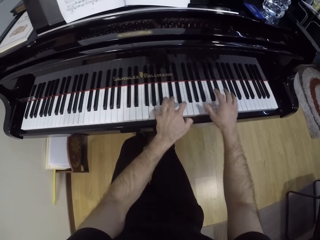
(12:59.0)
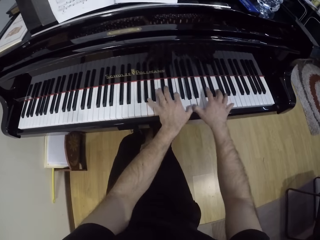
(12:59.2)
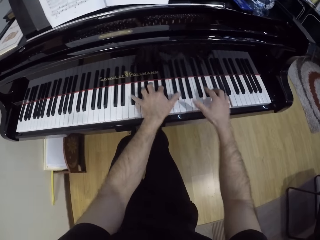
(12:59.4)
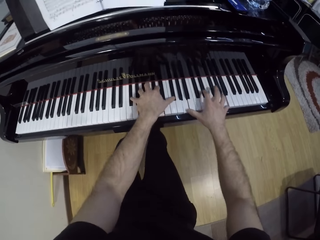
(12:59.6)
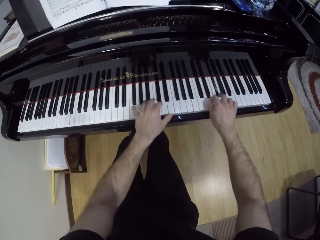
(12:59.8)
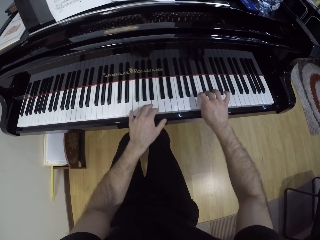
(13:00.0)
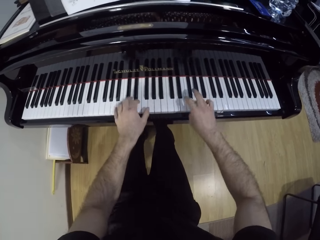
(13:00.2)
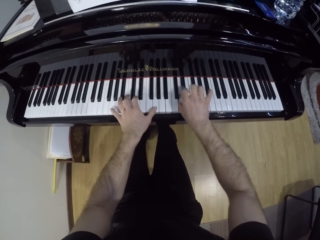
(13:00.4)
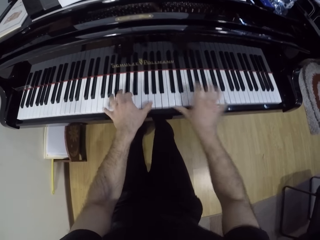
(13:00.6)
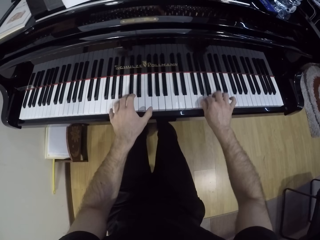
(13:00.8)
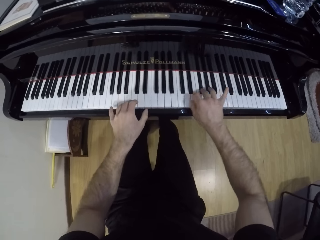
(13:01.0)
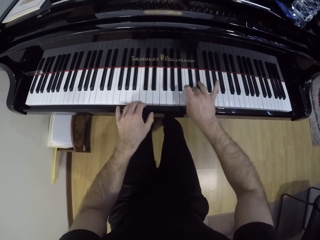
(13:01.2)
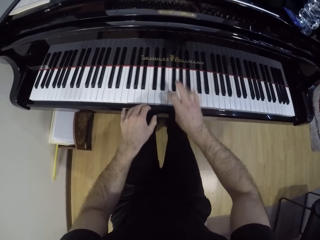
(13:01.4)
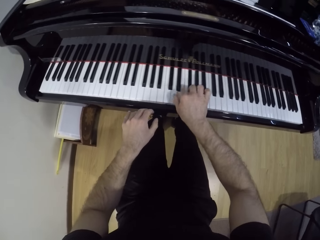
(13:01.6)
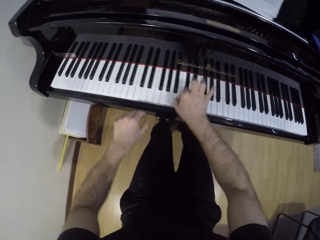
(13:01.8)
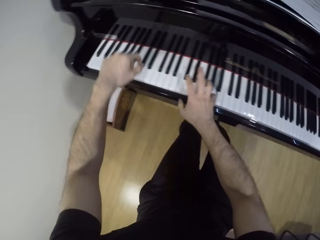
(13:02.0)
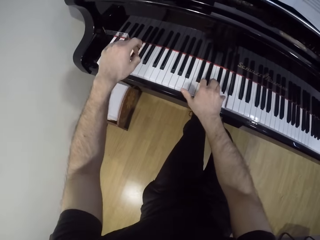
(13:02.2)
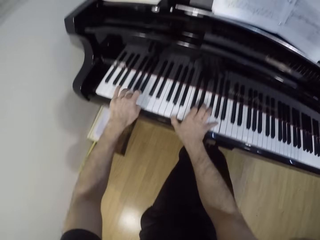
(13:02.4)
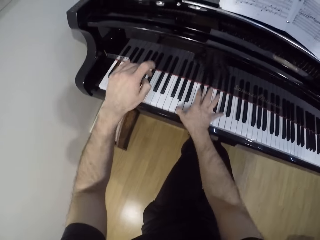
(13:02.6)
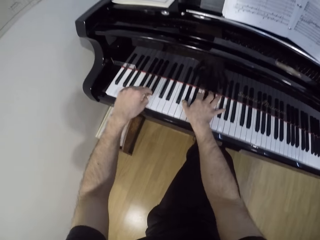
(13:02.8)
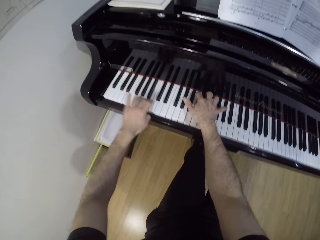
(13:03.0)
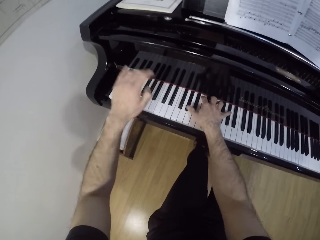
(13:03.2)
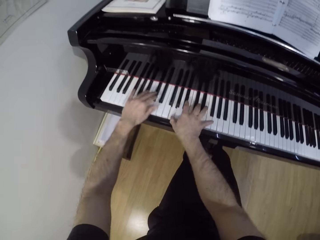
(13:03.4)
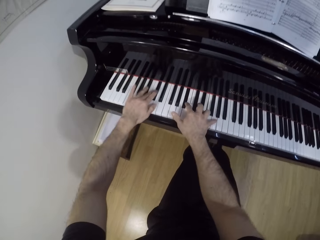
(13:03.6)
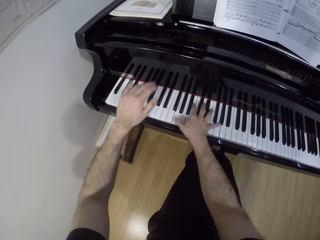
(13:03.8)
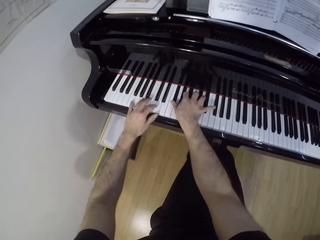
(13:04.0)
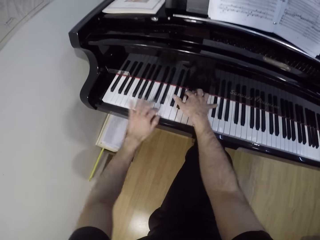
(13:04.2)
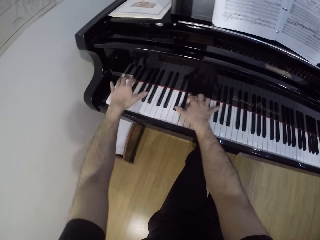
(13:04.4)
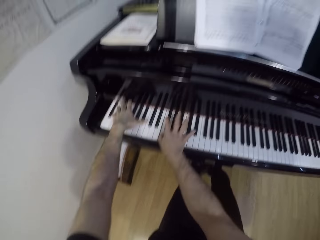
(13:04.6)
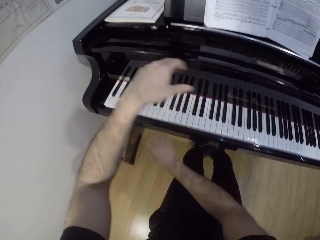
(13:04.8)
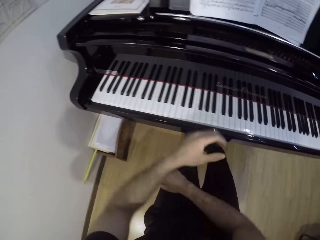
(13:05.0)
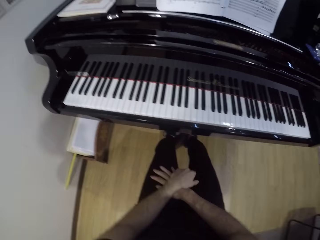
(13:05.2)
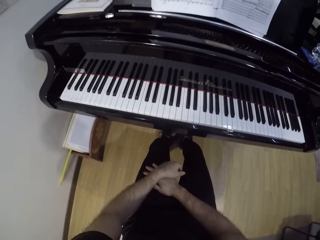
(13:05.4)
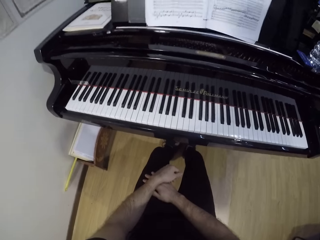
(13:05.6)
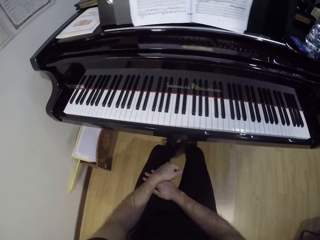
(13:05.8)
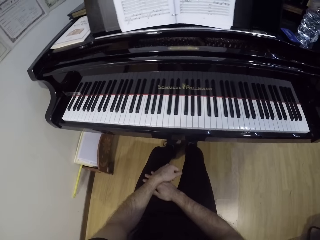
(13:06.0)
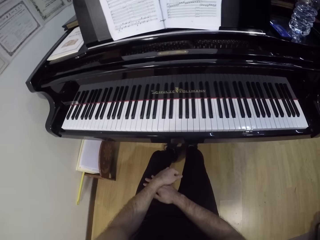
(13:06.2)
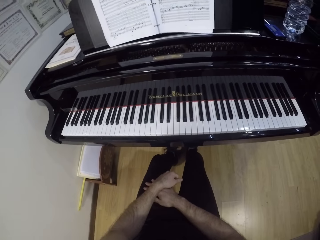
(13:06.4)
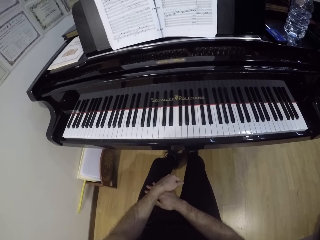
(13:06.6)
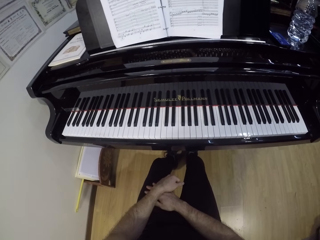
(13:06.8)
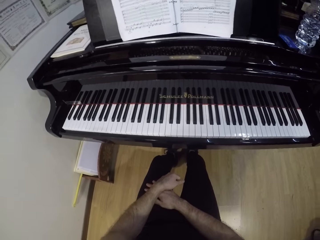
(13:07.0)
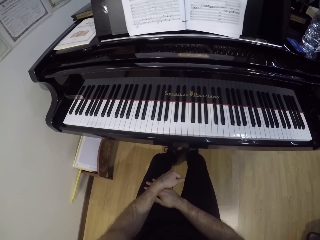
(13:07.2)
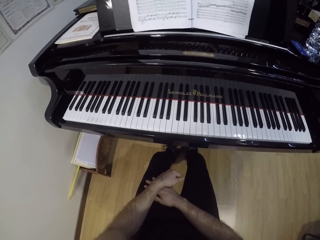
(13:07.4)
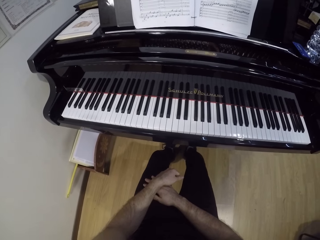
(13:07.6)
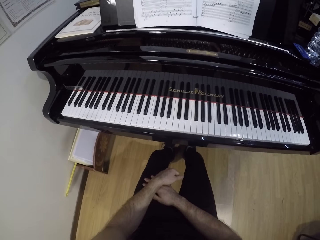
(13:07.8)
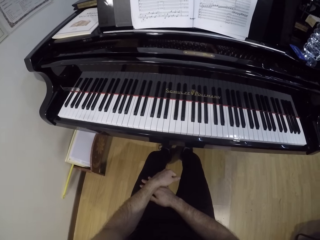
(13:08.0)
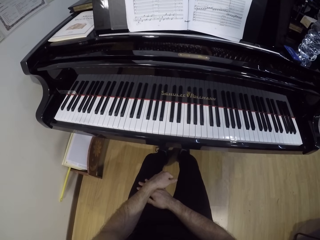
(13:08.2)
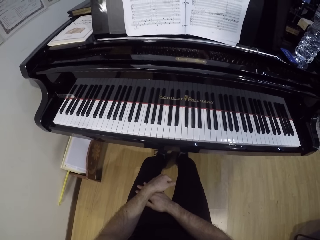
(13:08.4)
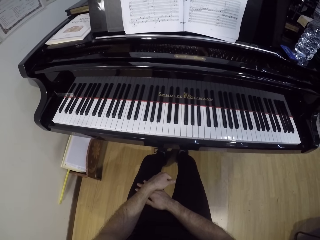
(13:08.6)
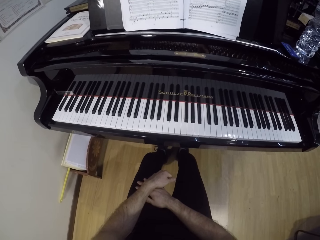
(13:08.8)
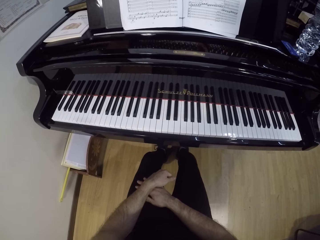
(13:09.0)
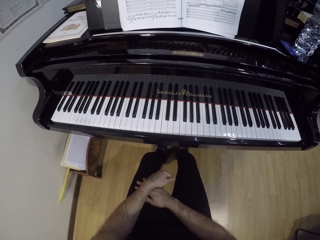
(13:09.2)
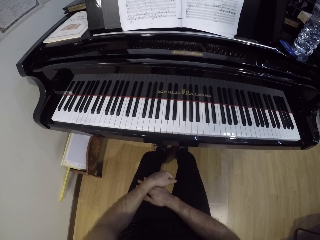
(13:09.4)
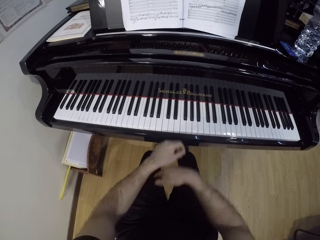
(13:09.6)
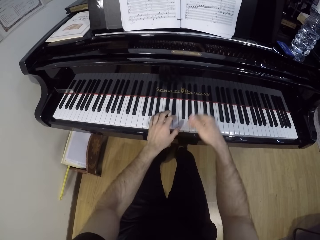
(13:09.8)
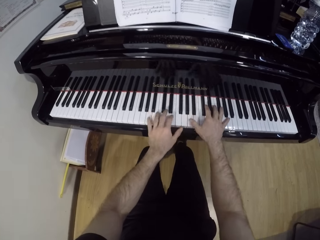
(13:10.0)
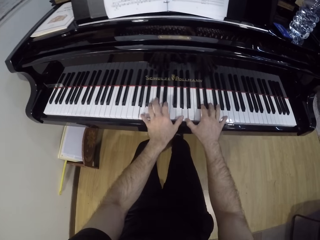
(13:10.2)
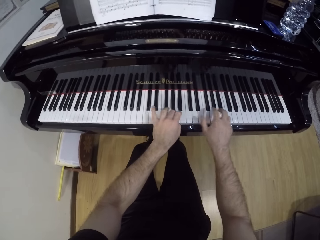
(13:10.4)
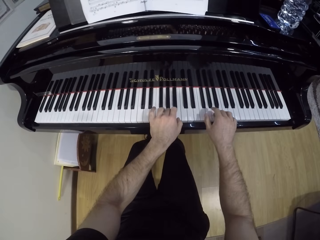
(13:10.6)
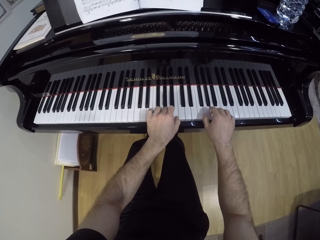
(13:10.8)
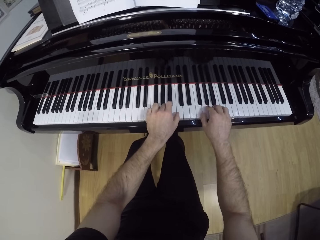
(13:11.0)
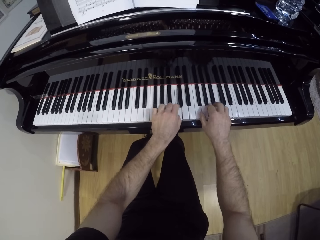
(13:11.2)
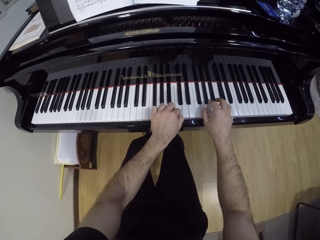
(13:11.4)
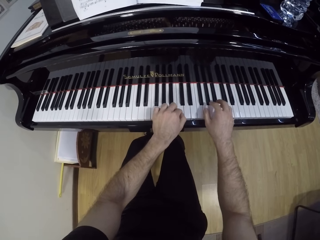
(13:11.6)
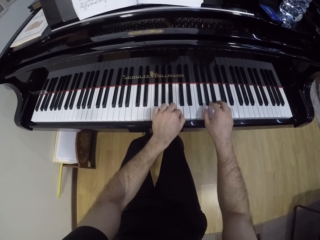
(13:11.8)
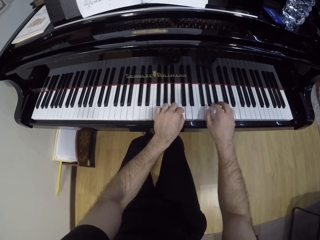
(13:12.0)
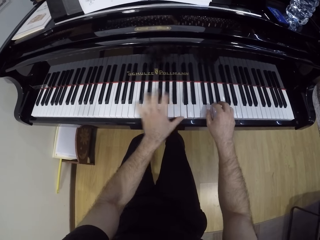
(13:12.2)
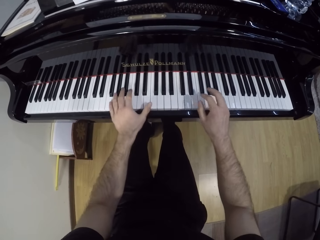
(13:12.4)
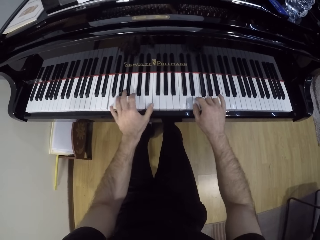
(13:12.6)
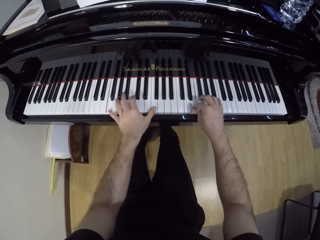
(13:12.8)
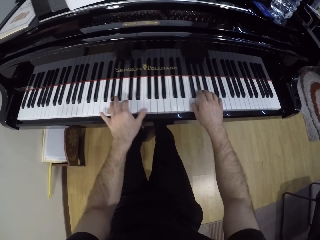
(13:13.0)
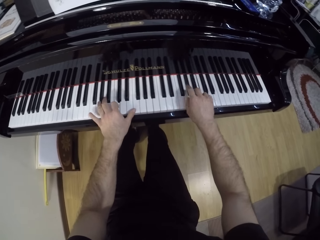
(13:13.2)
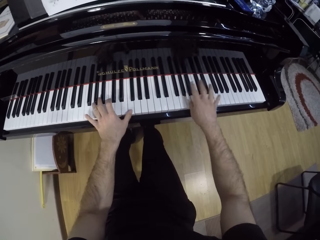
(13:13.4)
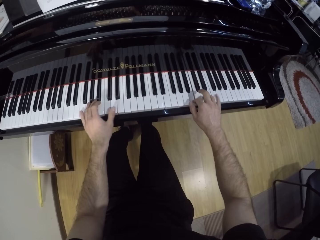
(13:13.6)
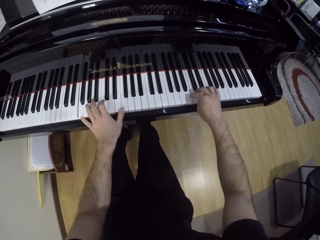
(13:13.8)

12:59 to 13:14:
The camera wearer moves the left hand. He moves the left hand again. He plays the keyboard with both hands. He drops his hands from the piano. He moves the hands on the laps. He does something. He touches the keyboard with both hands and plays the keyboard with both hands.

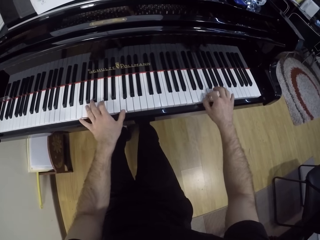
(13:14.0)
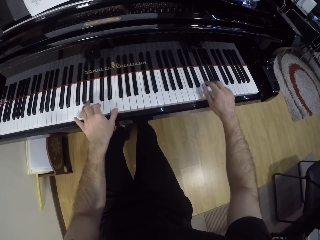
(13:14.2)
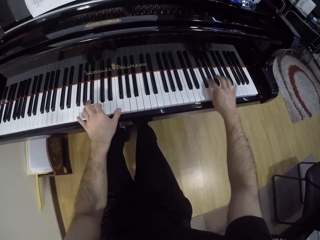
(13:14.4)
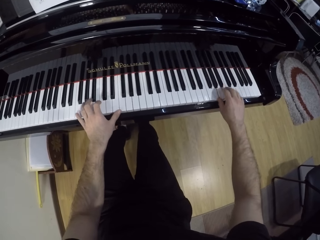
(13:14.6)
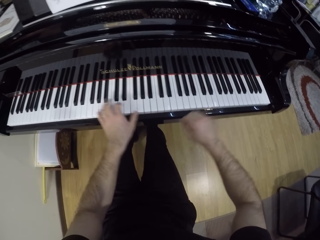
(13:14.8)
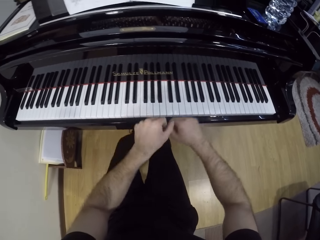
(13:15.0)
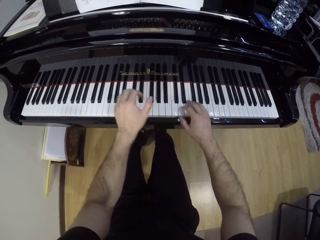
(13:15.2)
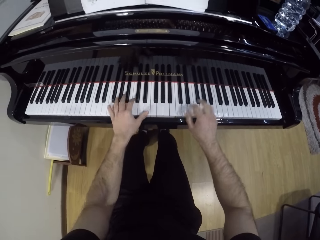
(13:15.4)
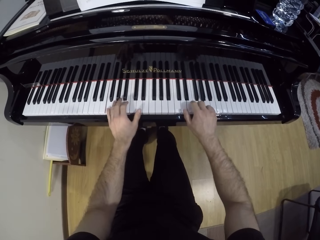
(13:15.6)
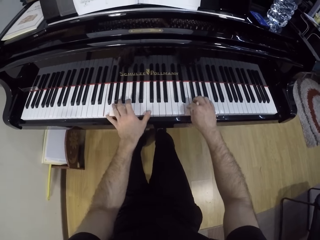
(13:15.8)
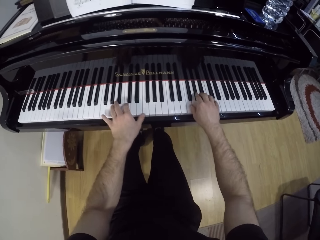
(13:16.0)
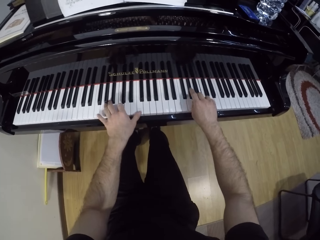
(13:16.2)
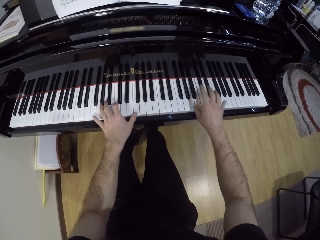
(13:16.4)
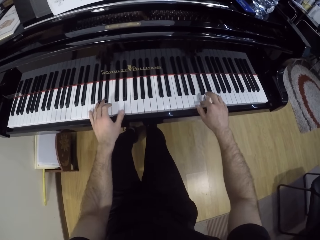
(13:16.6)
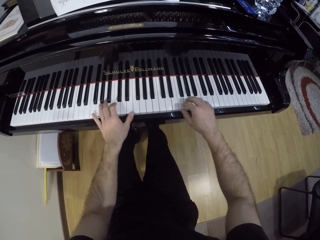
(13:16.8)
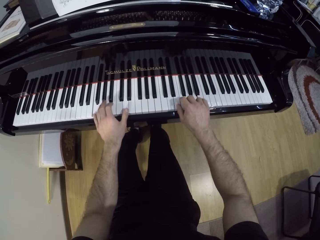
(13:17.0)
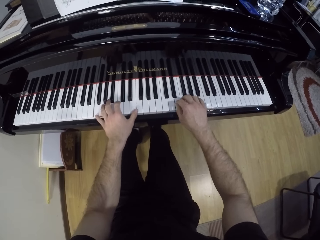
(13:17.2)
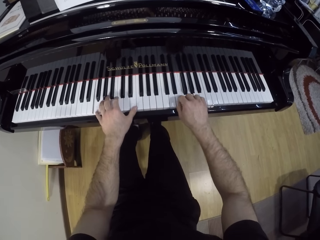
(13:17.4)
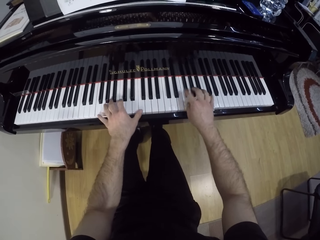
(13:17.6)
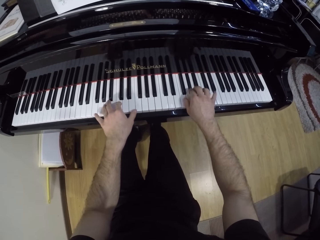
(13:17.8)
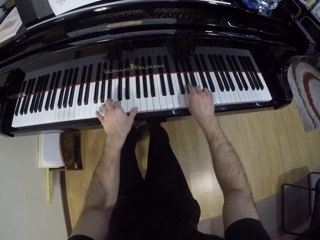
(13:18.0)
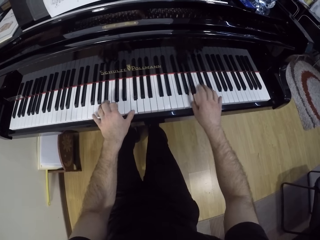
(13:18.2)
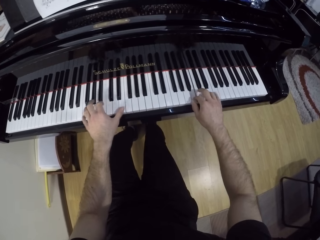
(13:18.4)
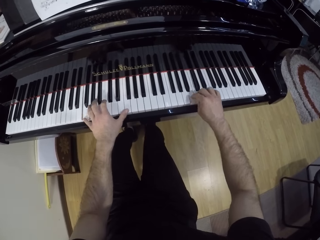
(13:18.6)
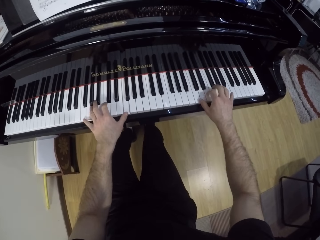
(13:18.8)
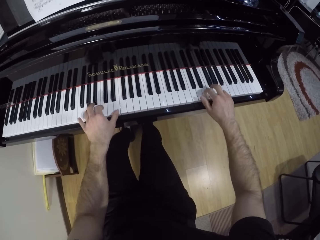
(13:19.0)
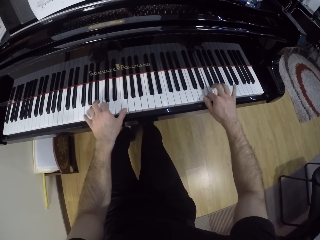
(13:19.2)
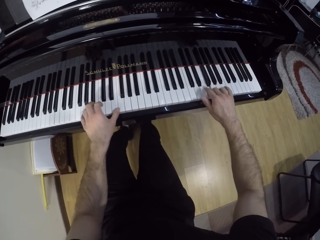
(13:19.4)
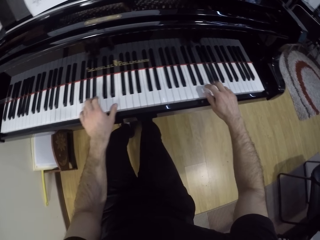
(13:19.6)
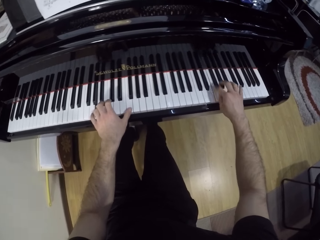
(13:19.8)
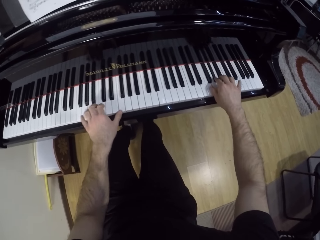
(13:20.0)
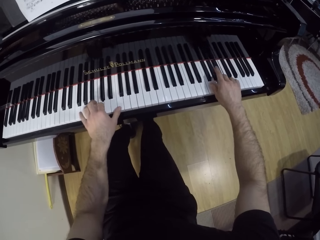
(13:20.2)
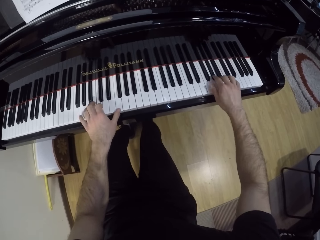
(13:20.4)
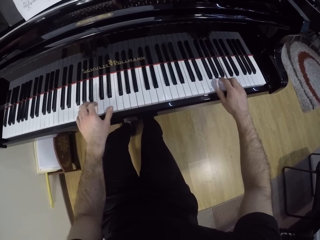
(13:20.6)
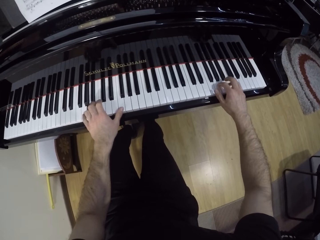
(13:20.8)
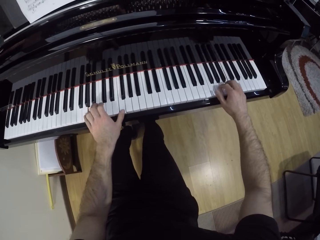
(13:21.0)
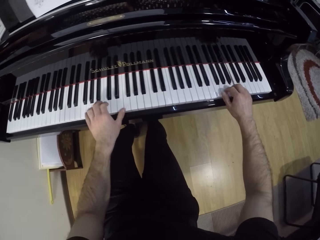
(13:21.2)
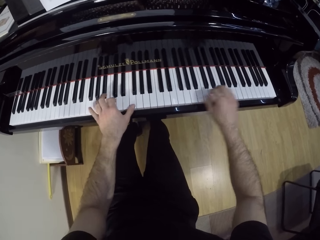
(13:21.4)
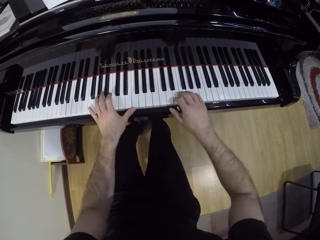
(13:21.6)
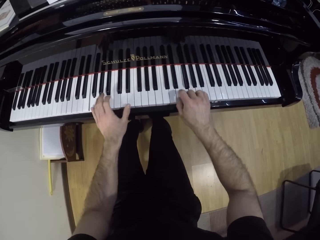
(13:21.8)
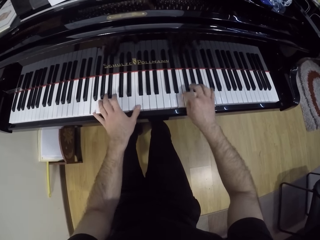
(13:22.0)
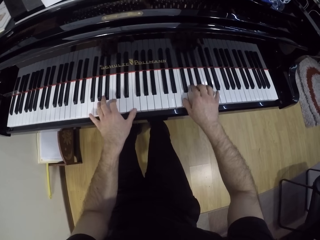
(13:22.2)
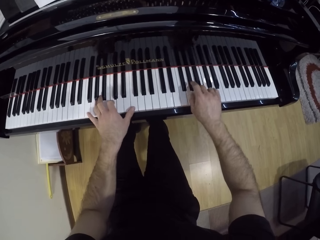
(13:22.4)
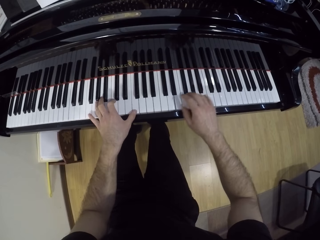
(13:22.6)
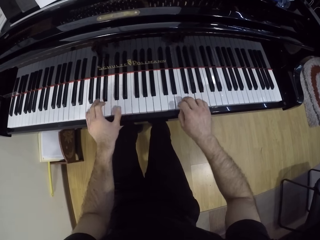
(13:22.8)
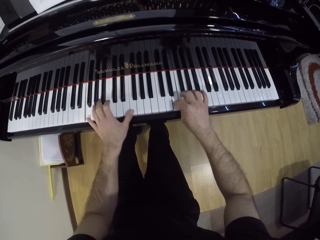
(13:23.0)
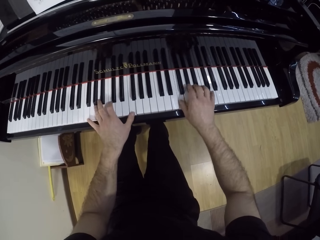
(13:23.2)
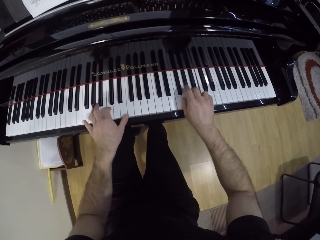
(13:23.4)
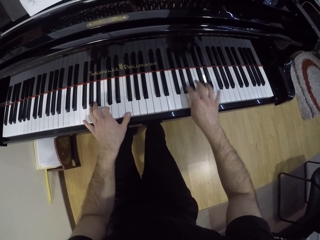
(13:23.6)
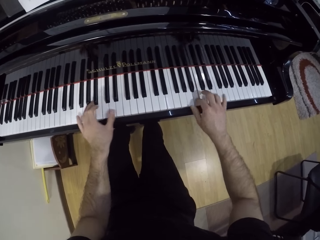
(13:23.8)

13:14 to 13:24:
The camera wearer moves both hands and plays the keyboard with both hands.
